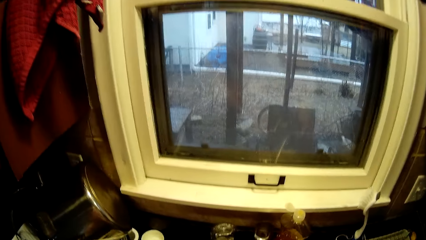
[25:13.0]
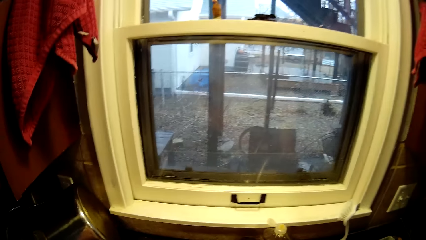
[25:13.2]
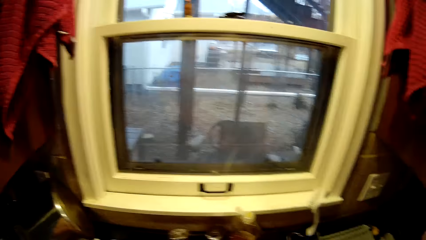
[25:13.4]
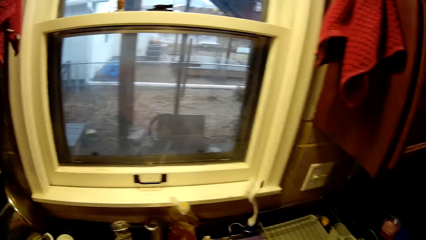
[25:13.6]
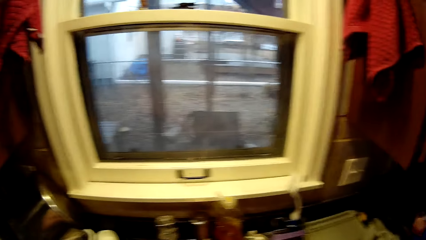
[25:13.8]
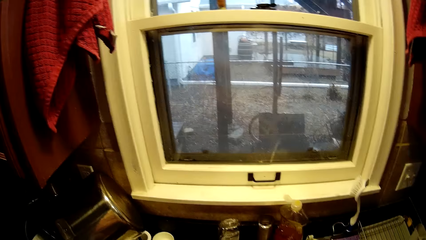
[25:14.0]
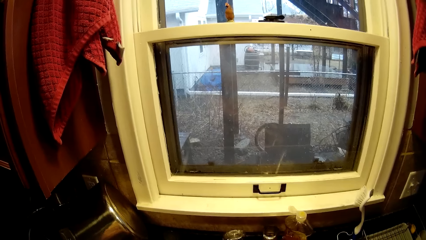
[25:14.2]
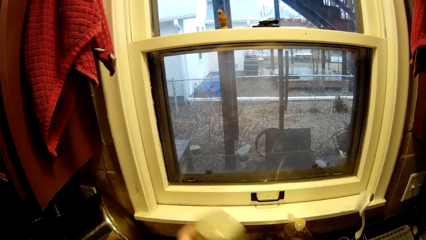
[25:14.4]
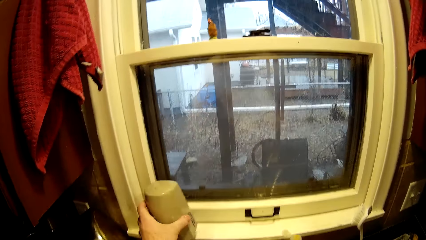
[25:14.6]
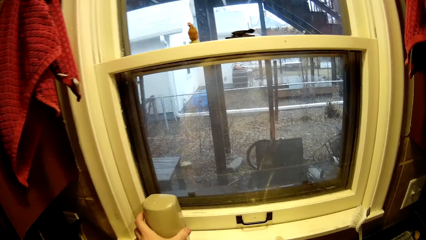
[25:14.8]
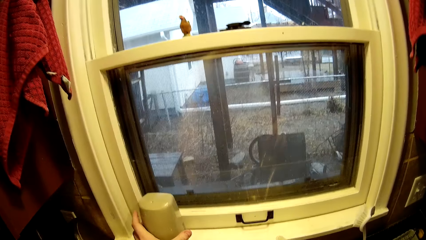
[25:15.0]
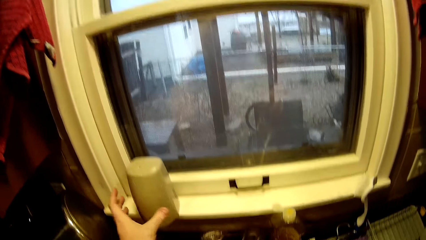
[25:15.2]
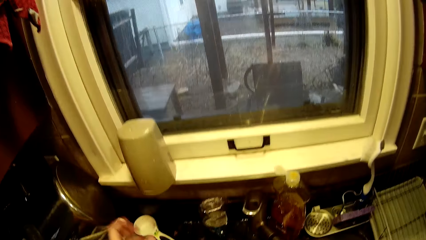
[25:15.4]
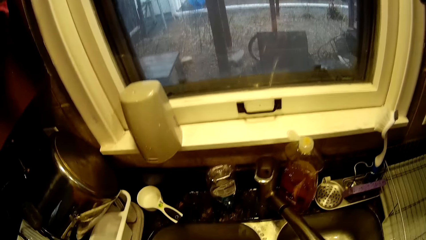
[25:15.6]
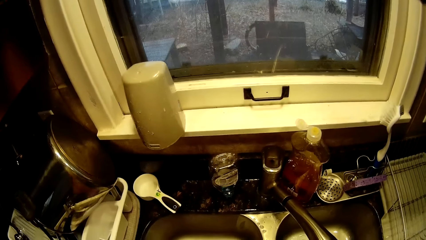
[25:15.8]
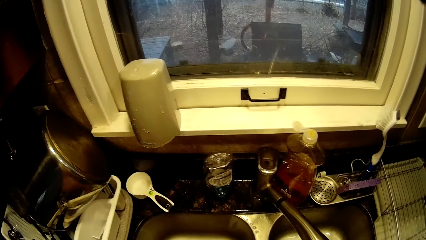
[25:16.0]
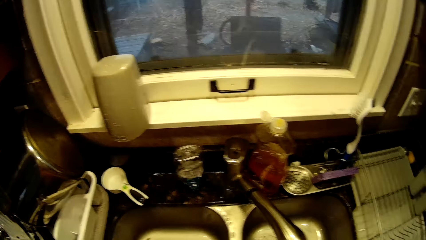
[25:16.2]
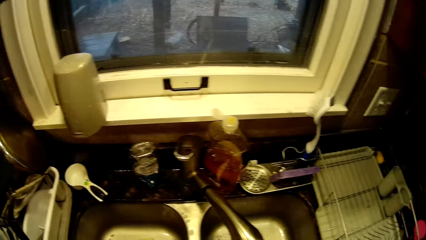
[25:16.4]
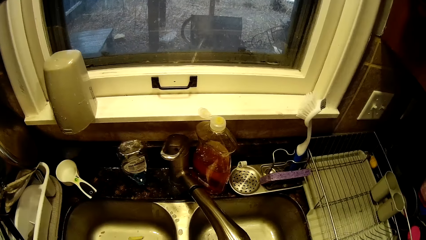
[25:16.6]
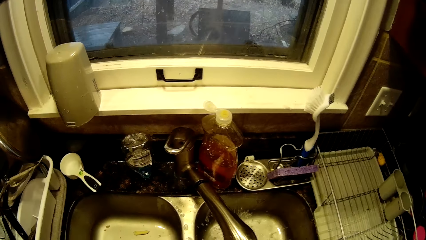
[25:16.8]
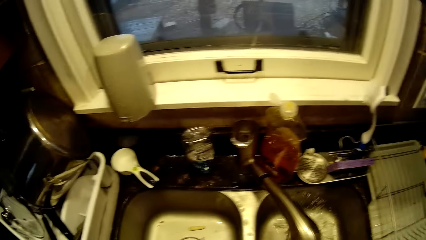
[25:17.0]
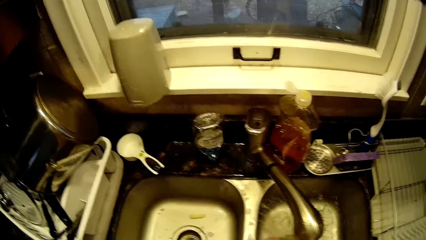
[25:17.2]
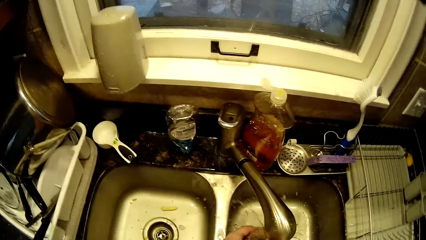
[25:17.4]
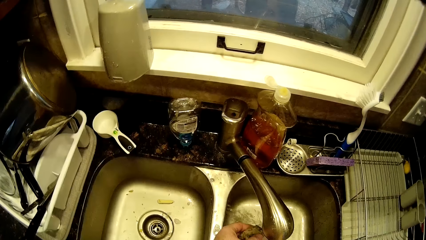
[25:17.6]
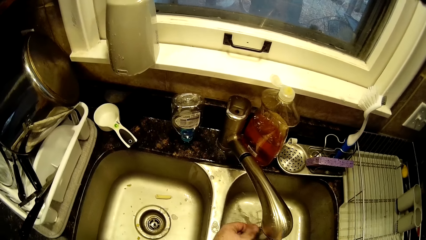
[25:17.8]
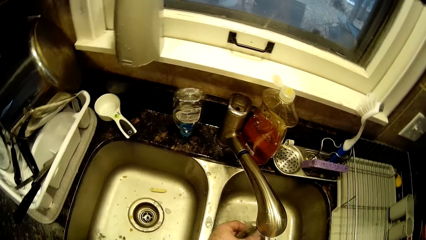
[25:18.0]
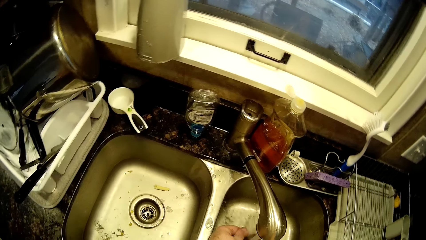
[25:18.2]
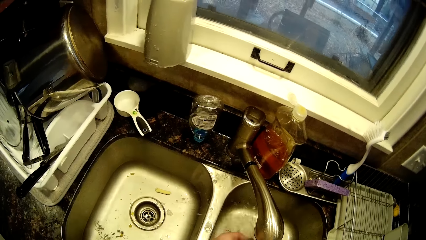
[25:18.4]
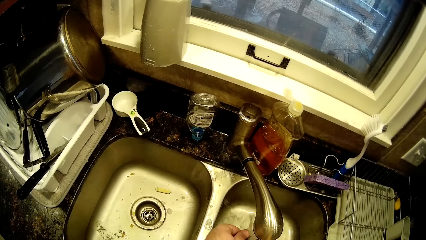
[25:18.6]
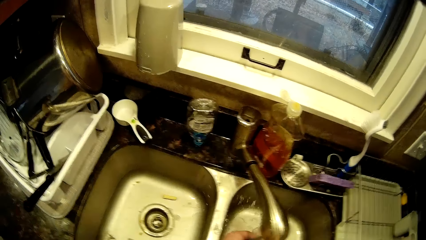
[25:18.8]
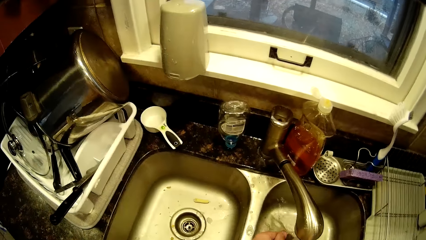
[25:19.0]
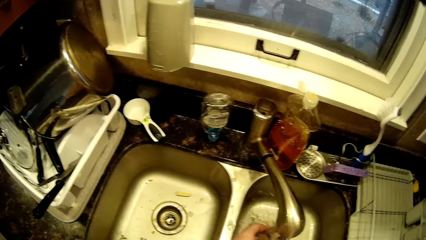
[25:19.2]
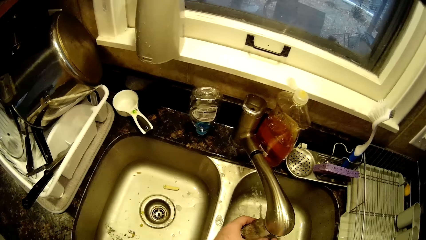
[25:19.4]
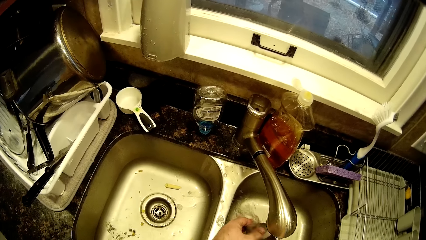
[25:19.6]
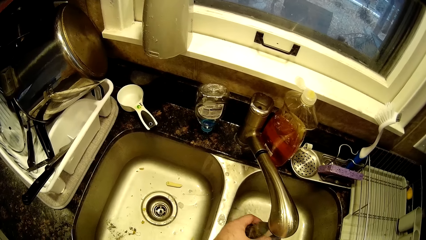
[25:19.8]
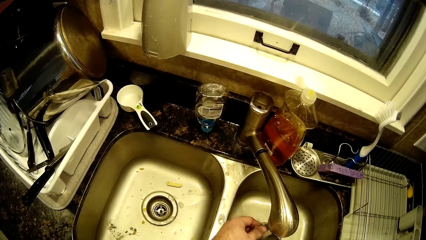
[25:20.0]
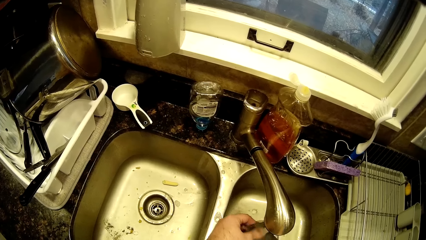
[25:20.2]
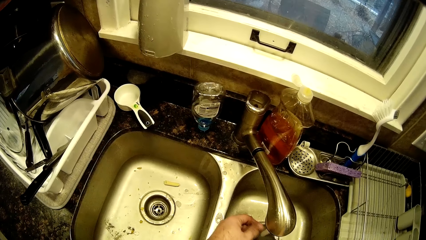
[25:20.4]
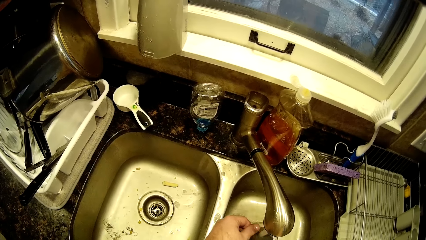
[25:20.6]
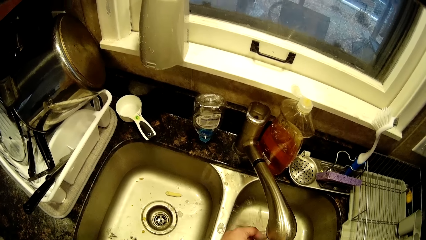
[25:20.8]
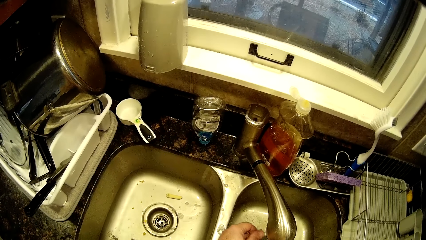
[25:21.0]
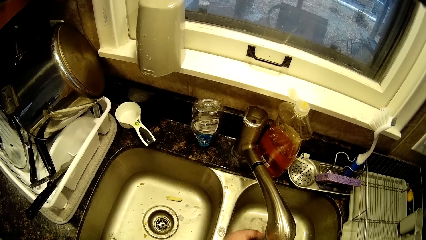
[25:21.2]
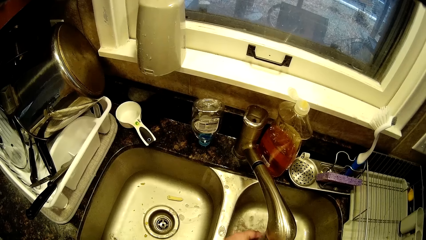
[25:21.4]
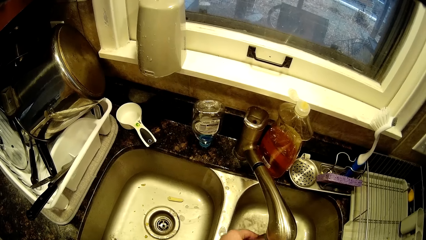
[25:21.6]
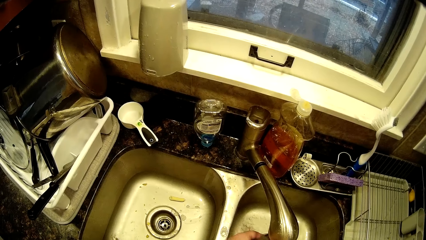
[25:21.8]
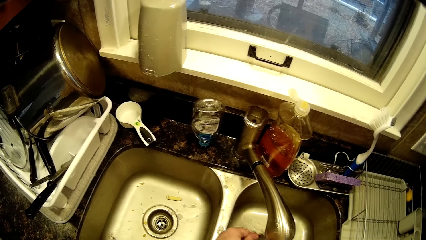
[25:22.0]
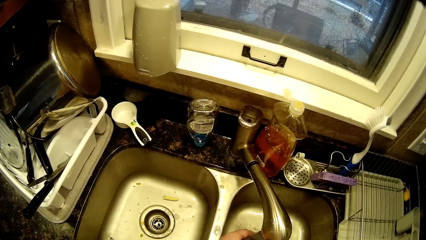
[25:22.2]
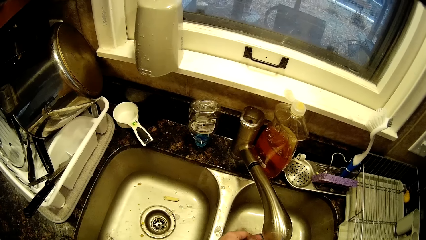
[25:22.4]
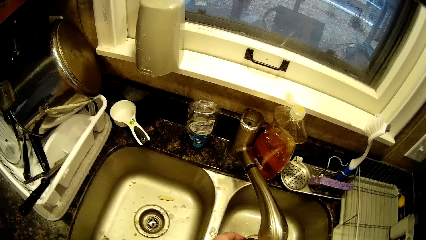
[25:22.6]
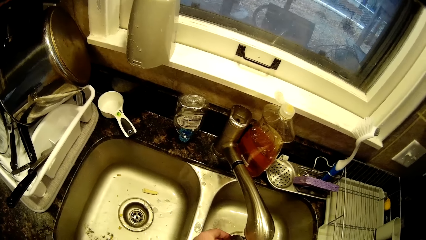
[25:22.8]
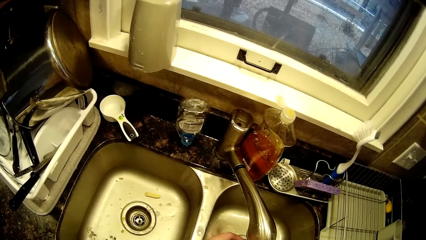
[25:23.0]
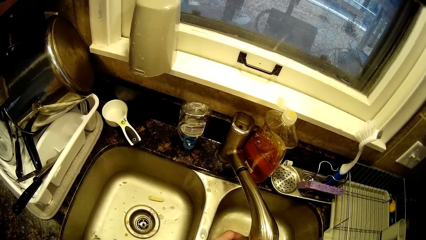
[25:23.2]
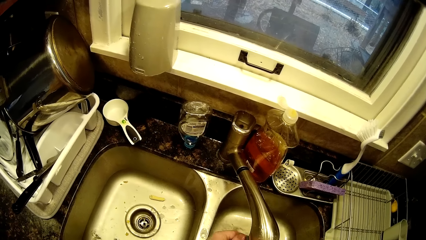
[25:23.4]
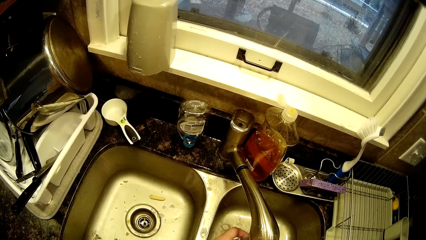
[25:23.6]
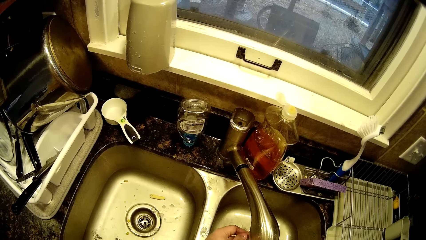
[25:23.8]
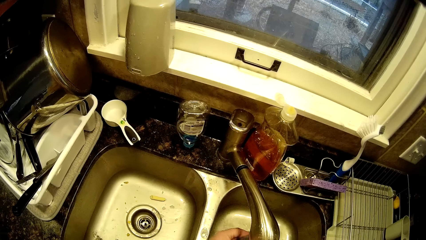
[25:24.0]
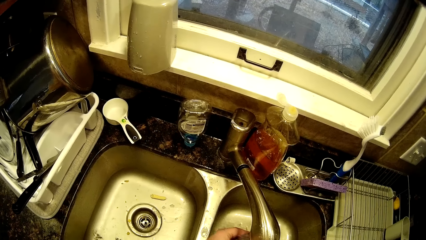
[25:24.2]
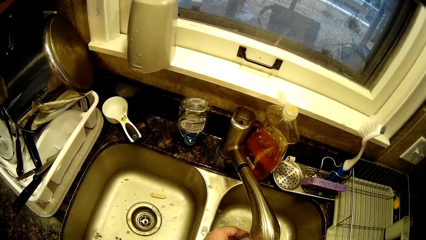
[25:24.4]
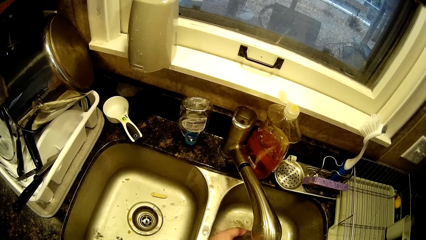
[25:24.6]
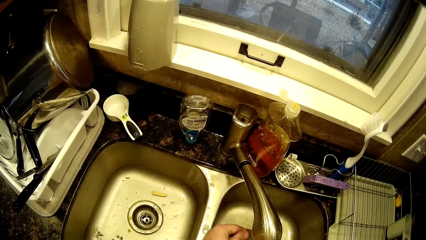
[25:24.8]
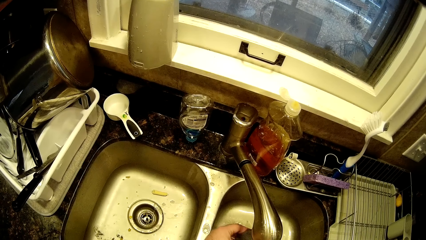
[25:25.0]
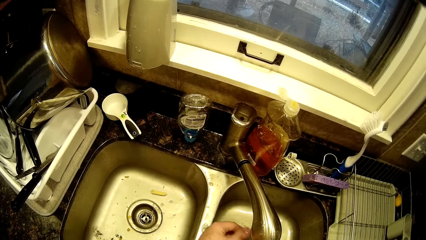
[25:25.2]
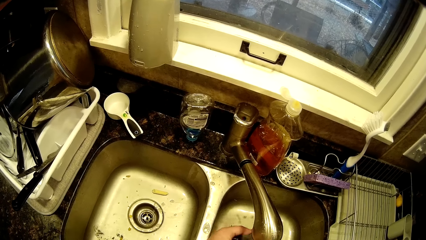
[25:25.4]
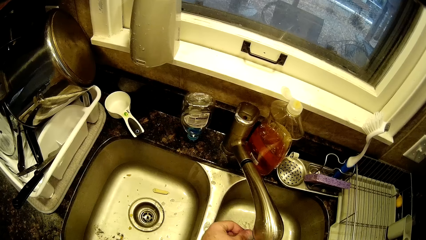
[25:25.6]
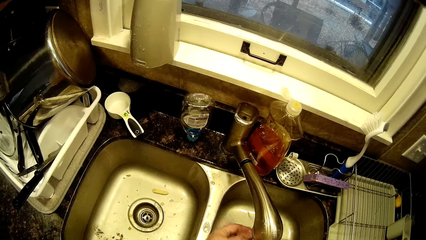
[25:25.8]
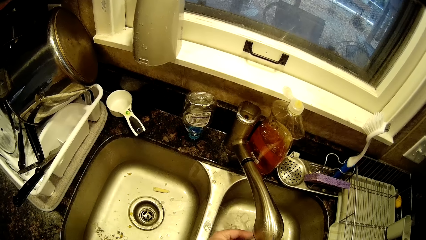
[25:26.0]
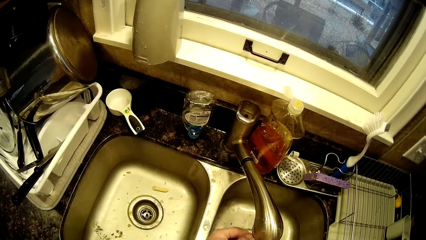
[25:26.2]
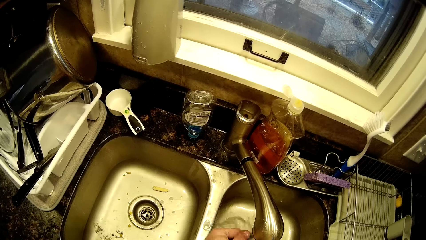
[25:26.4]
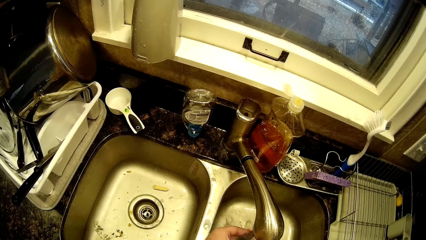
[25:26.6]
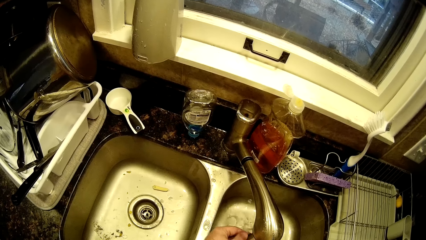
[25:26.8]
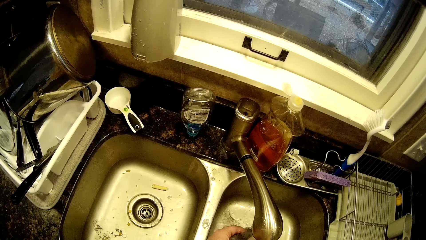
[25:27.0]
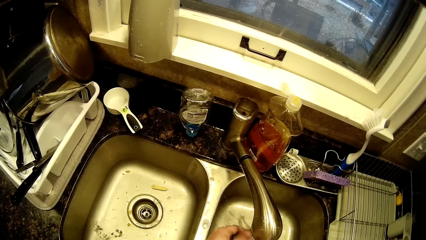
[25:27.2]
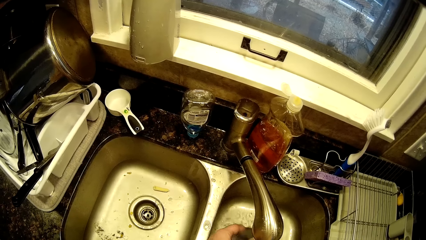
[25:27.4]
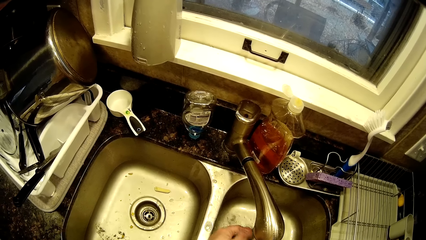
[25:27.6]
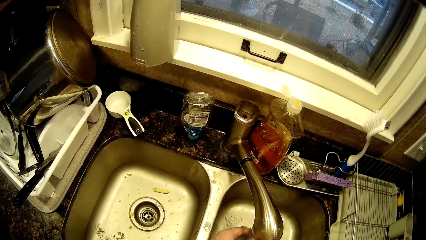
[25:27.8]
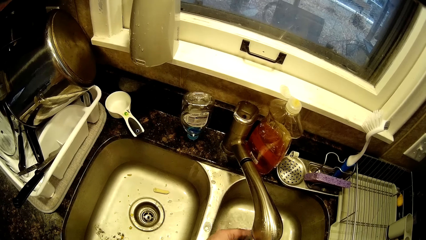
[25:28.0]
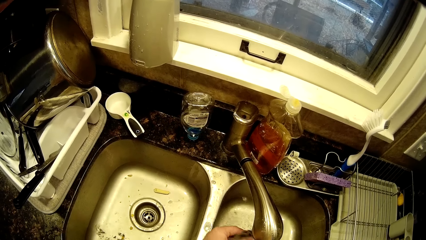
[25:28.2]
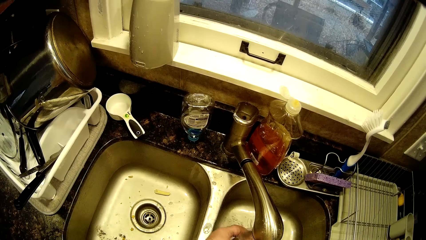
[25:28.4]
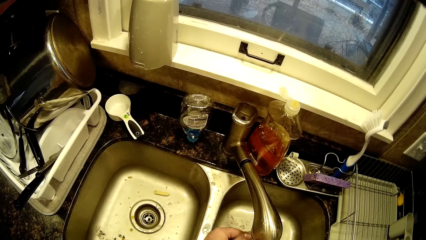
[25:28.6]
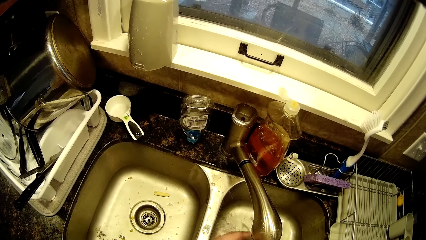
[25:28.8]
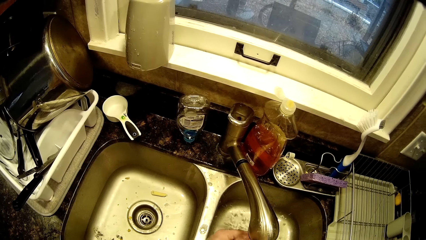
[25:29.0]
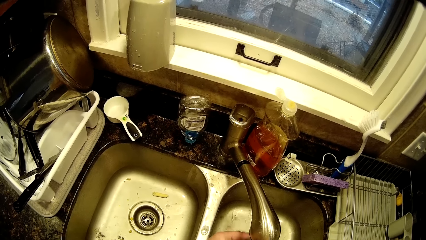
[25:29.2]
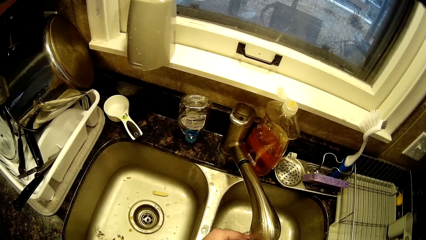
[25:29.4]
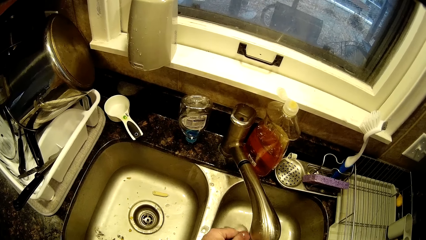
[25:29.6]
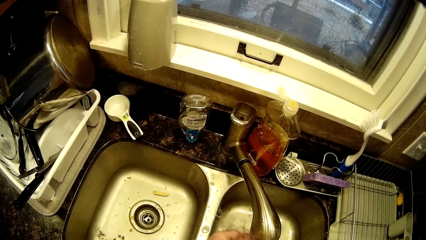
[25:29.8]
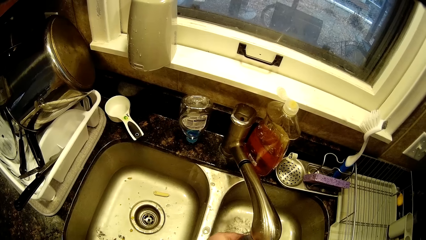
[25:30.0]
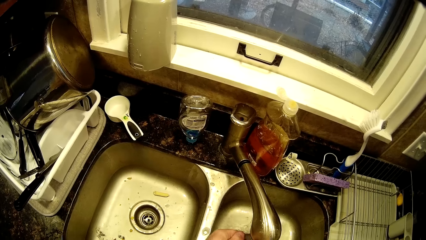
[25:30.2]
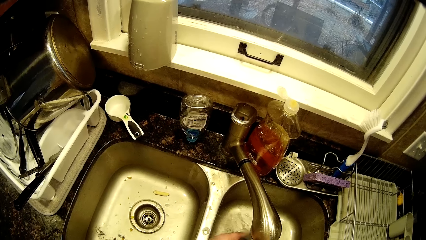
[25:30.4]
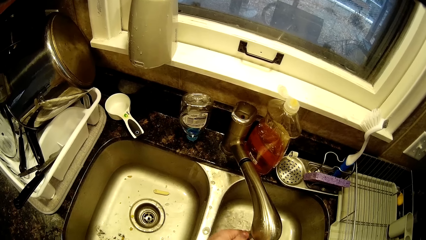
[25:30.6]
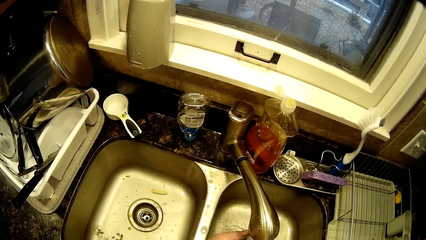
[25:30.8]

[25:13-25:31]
The camera wearer places the machine part on the window sill. They wash the machine lid. They wash something.
